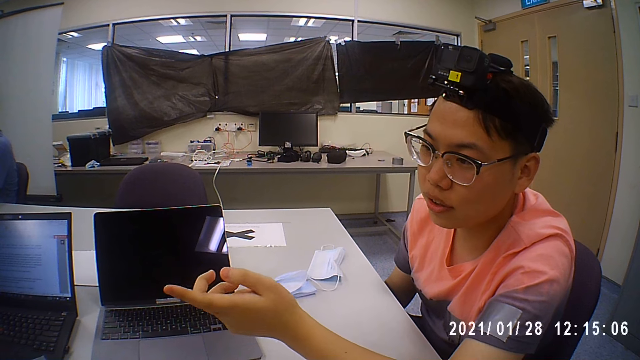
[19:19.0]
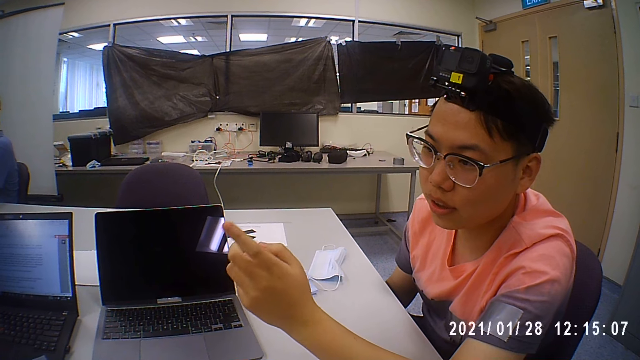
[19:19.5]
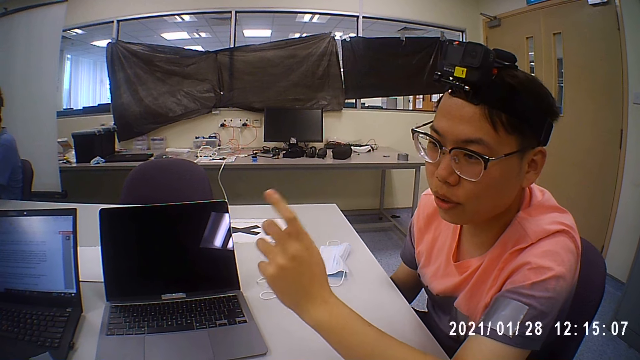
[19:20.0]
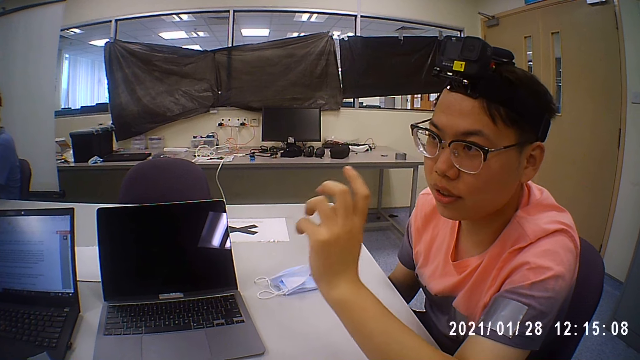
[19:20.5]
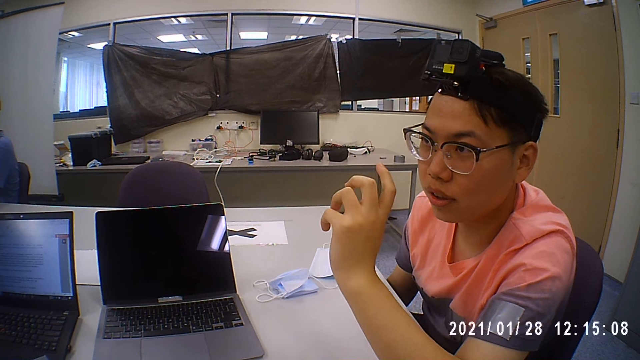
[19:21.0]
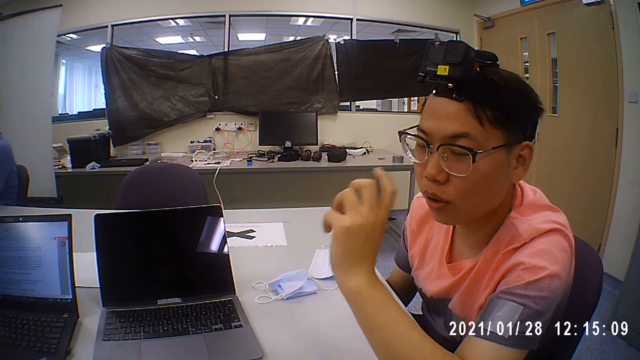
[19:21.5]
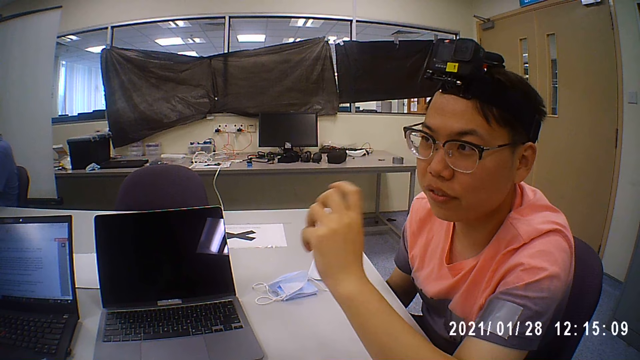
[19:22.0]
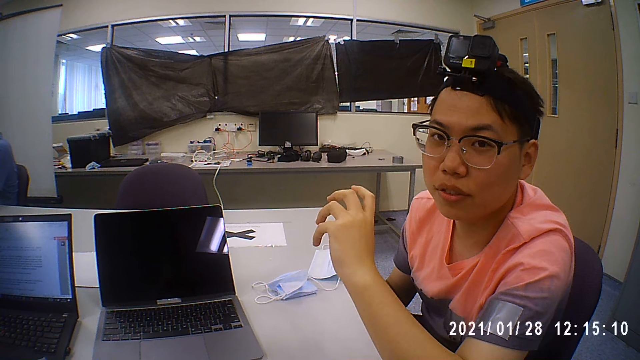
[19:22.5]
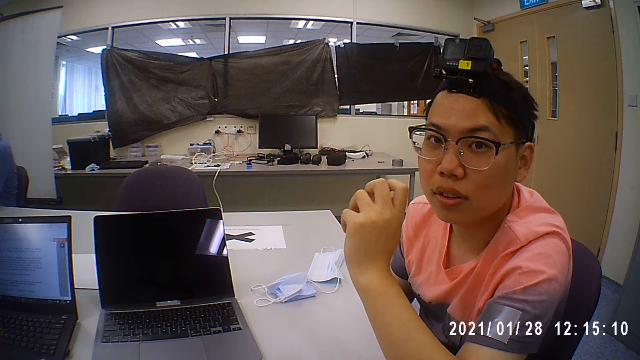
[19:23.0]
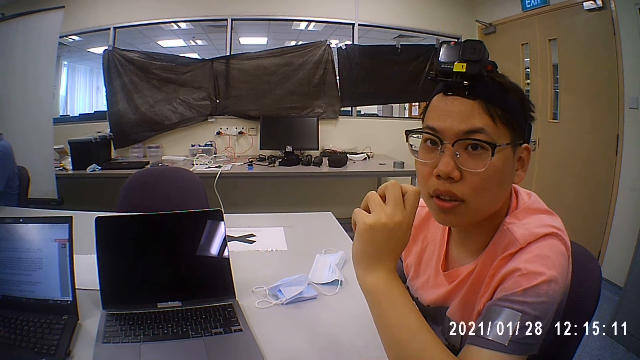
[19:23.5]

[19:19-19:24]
A person is talking to the camera wearer and another person.

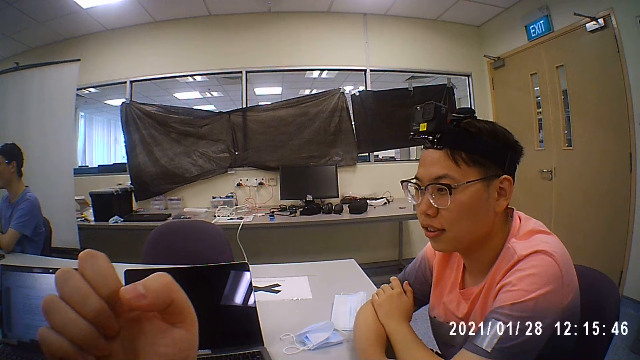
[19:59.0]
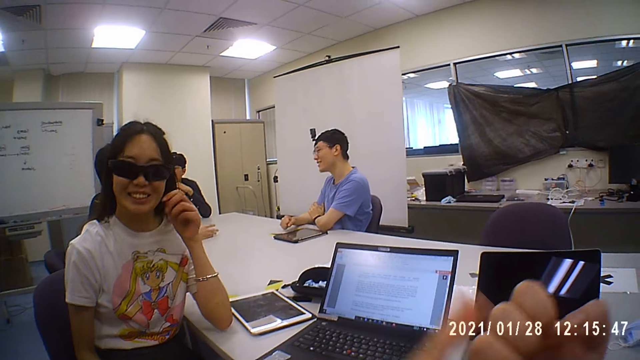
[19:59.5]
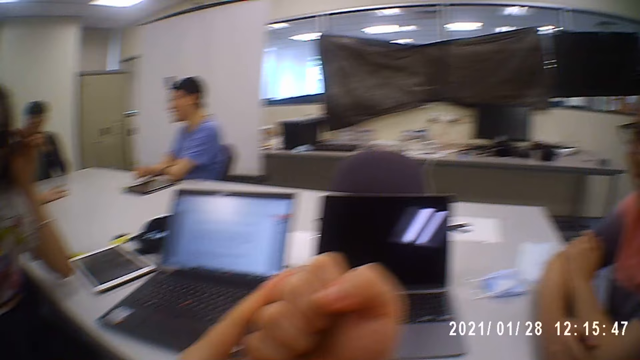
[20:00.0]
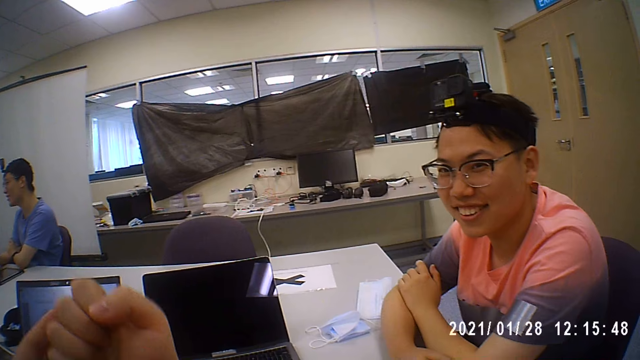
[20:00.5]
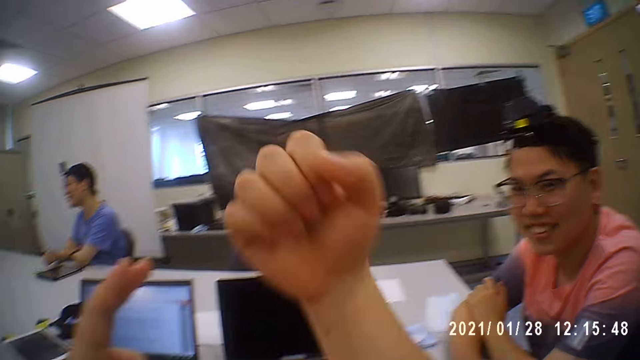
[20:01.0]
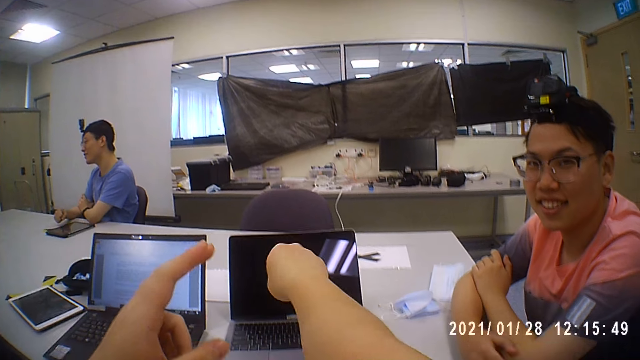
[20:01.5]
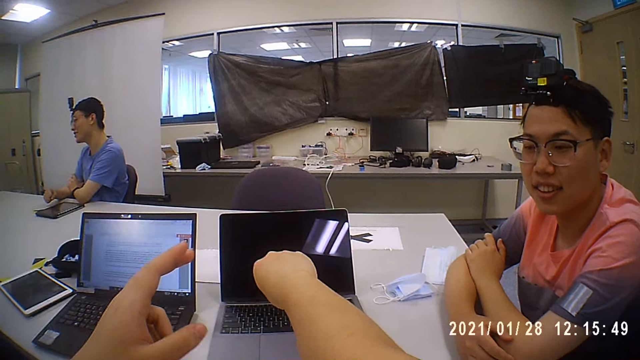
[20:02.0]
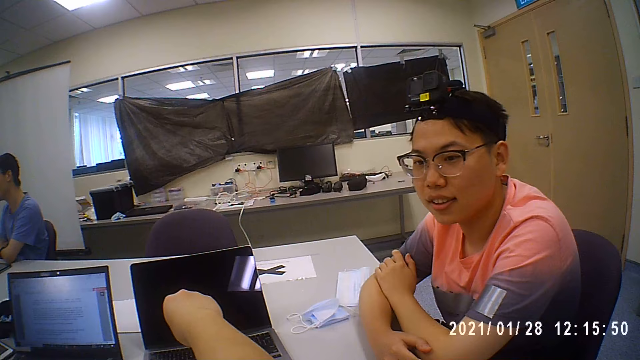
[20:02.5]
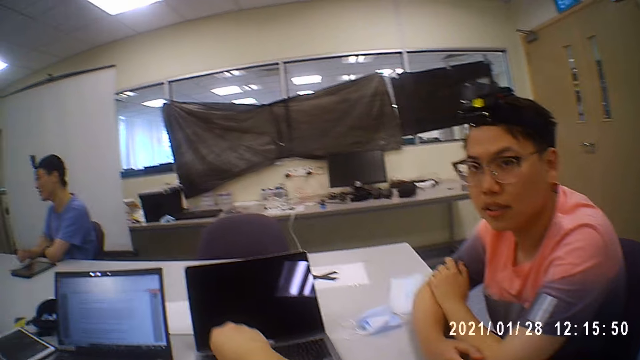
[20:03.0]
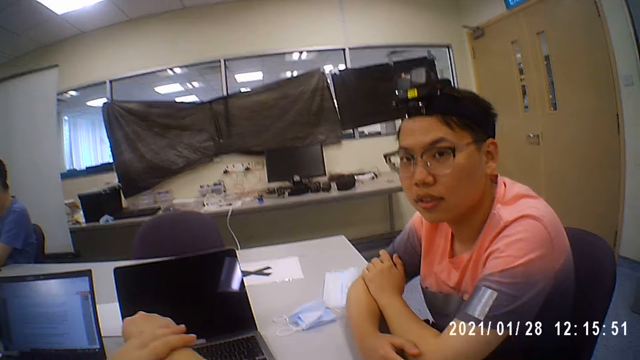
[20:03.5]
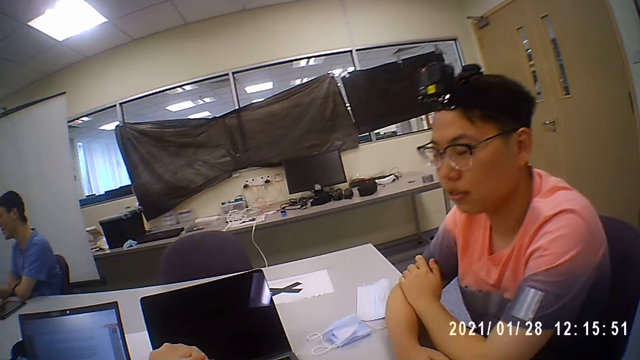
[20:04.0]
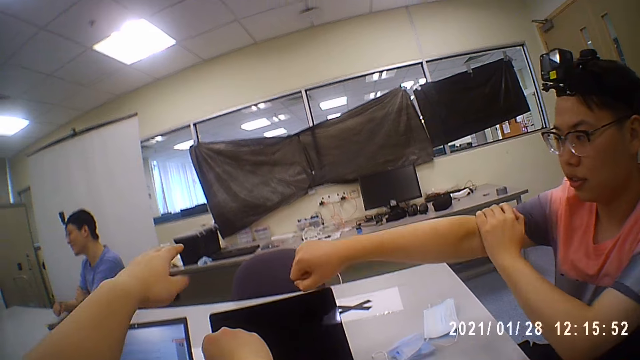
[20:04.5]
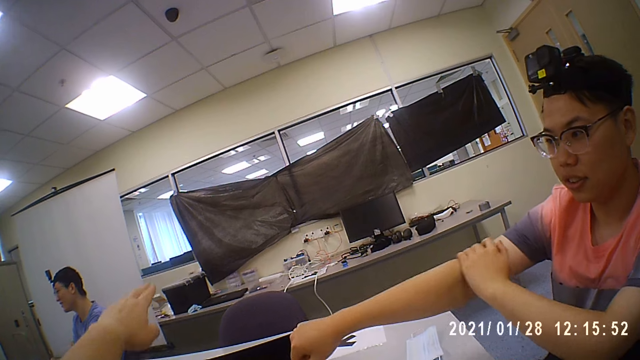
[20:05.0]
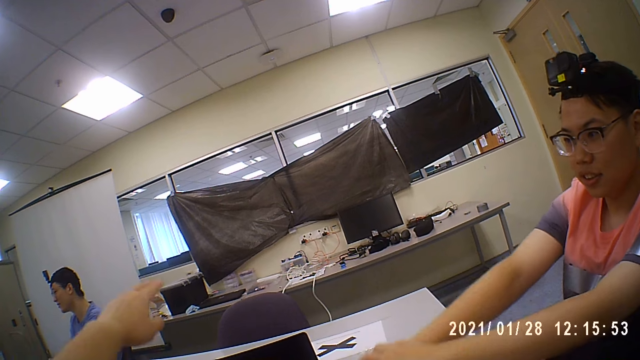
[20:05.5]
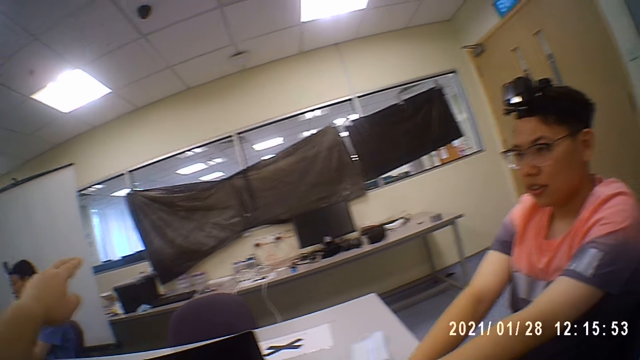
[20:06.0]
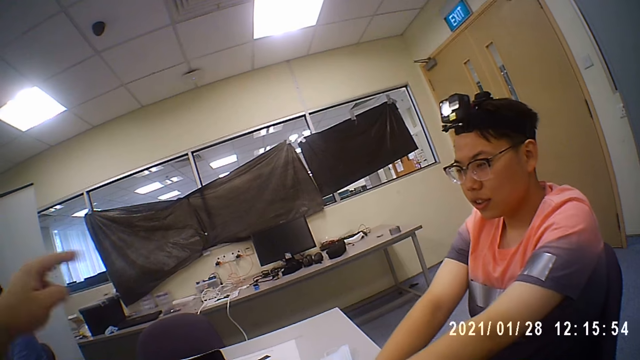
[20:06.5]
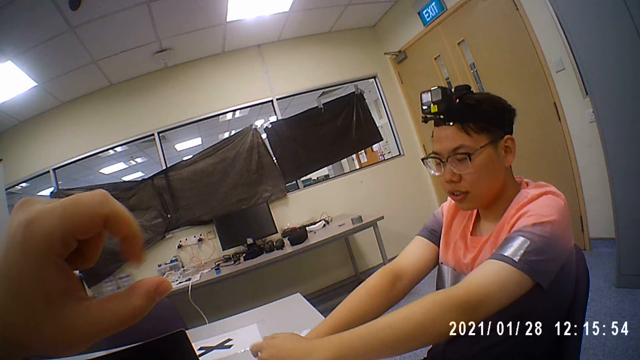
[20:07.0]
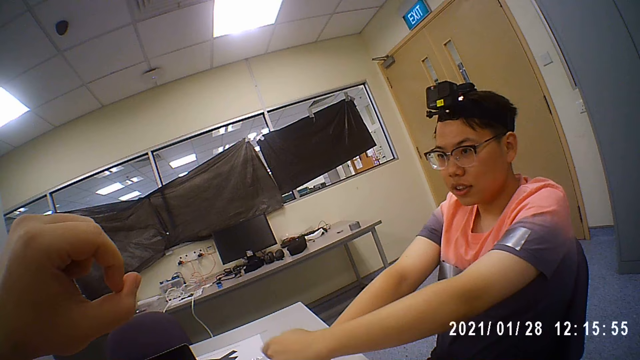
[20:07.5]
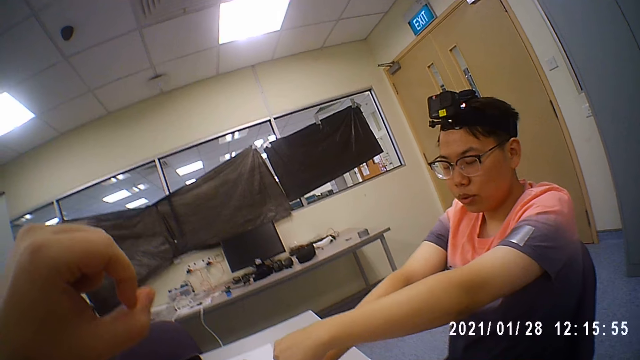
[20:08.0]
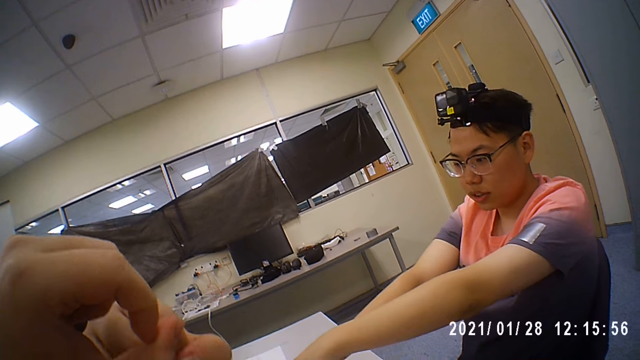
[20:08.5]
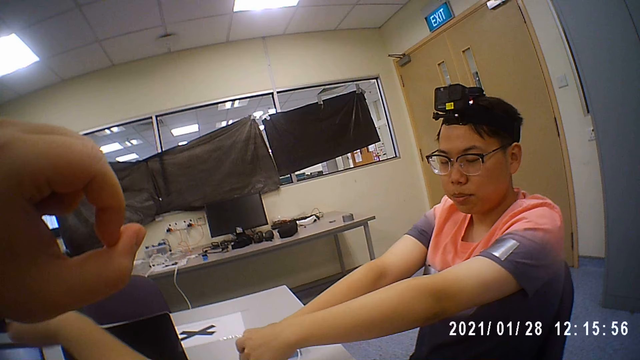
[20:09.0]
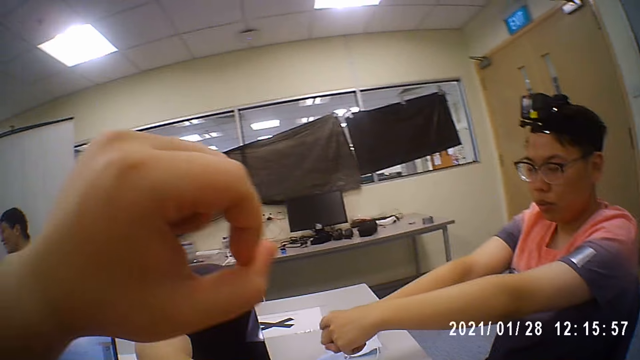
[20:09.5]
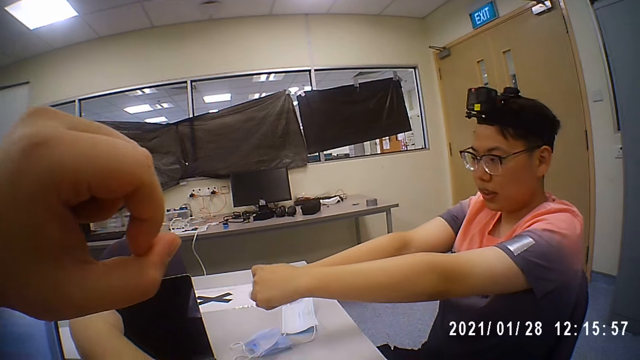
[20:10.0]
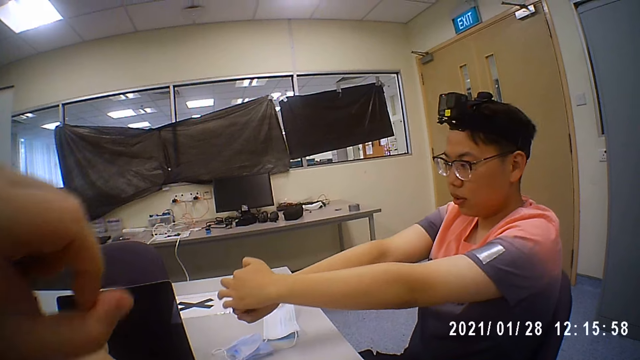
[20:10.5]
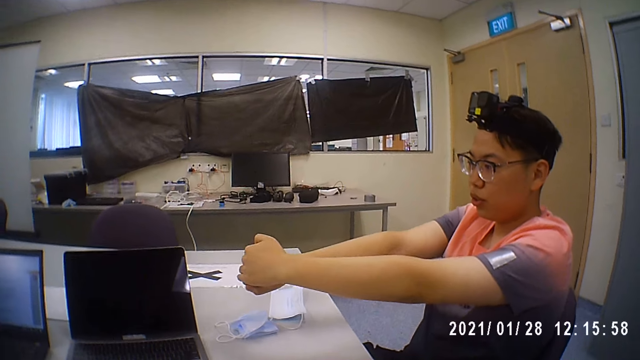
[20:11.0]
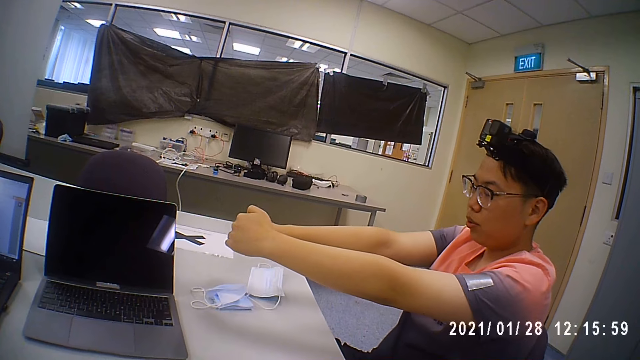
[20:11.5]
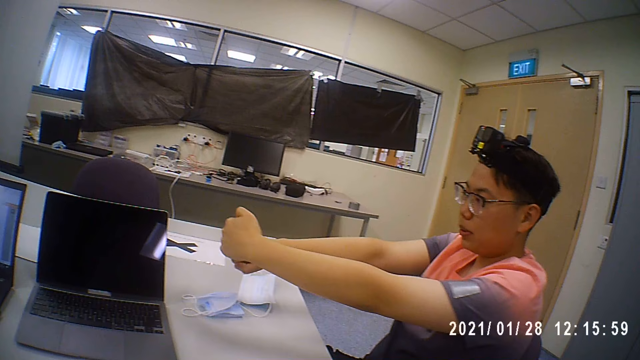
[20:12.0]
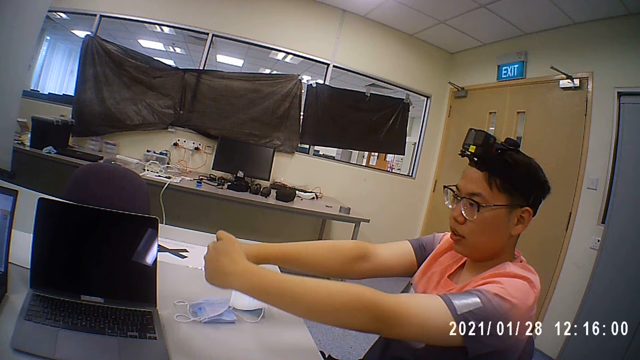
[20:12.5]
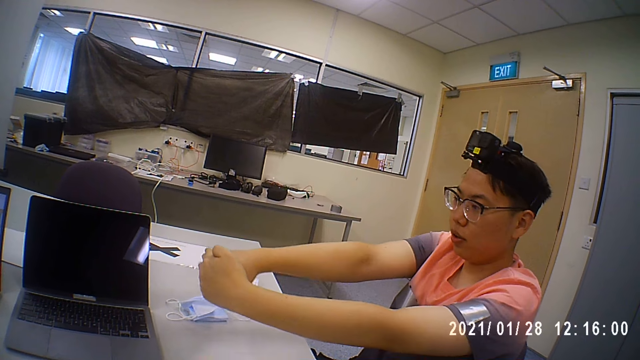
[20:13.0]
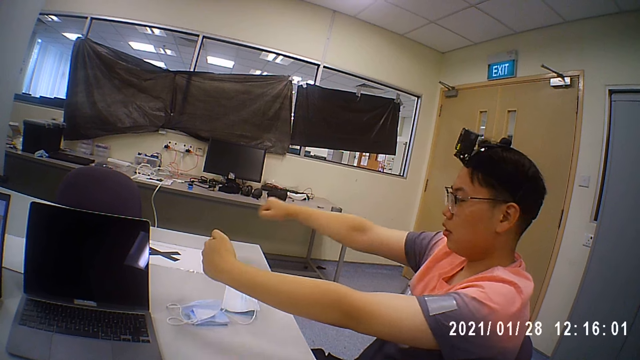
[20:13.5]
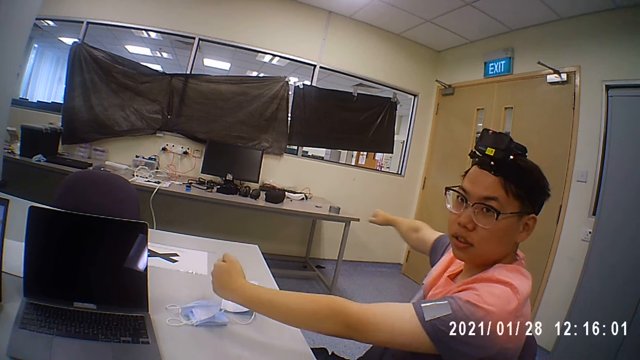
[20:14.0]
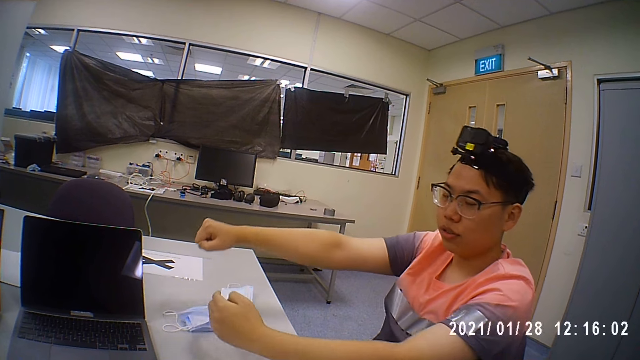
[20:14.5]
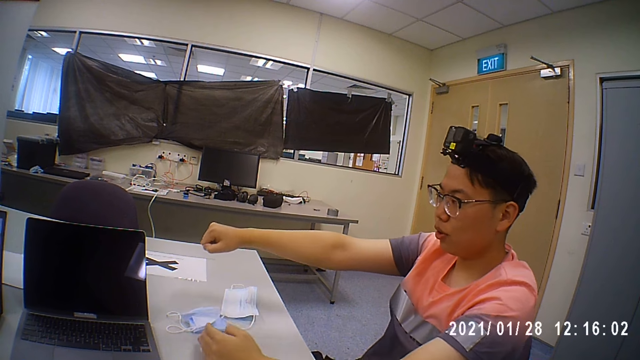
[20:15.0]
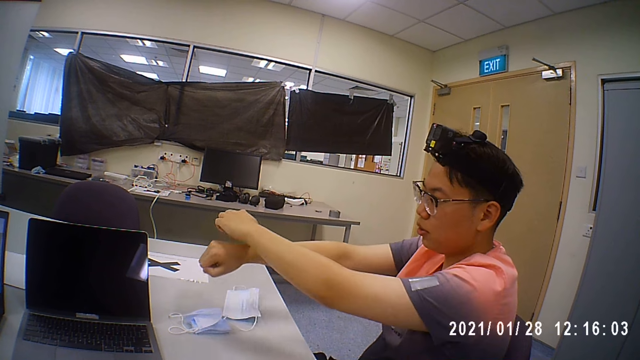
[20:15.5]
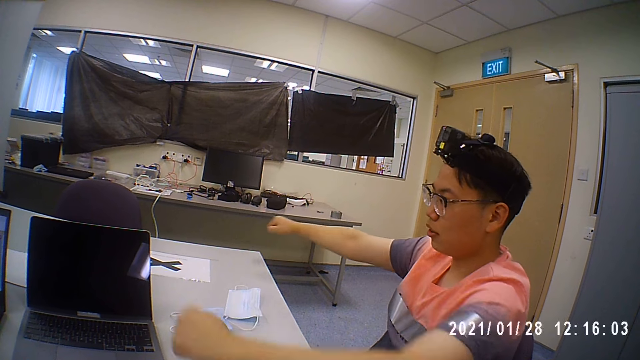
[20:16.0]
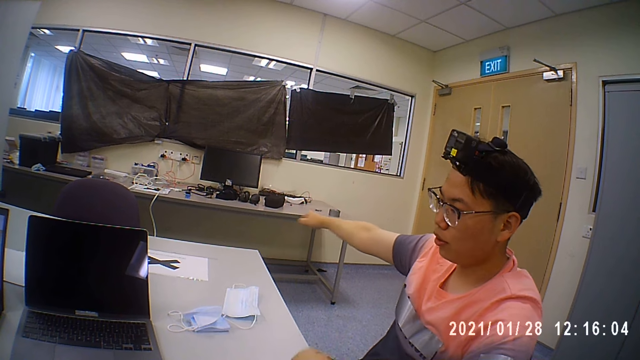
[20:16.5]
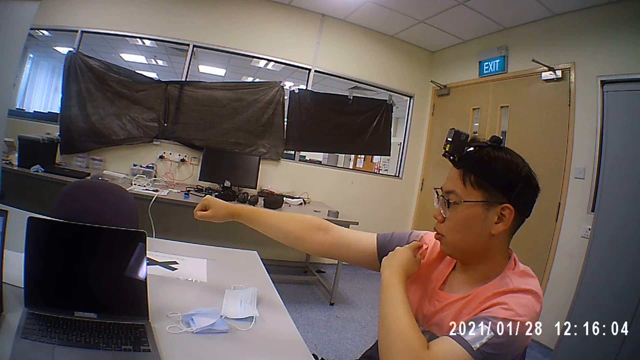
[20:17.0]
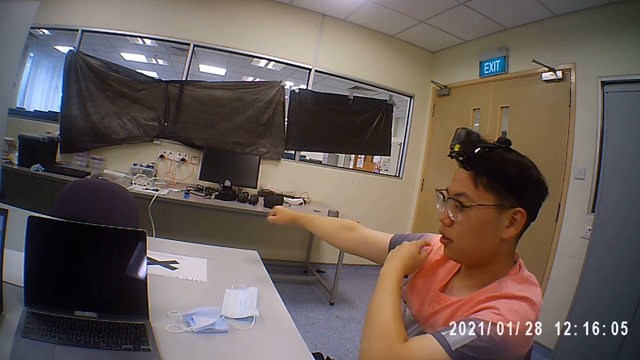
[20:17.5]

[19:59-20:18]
The camera wearer lifts his hand. A person lifts his right hand. He lifts both hands. He moves his hands side by side.
